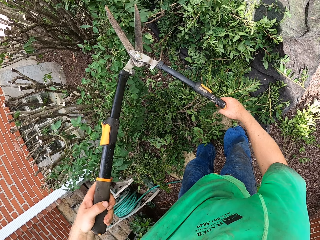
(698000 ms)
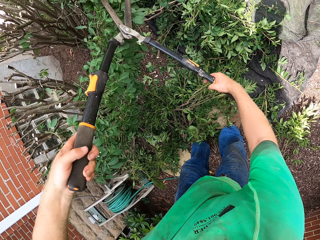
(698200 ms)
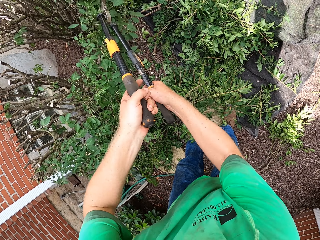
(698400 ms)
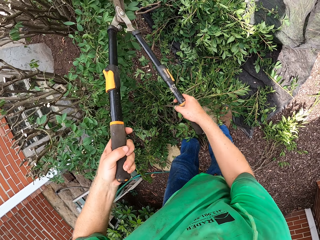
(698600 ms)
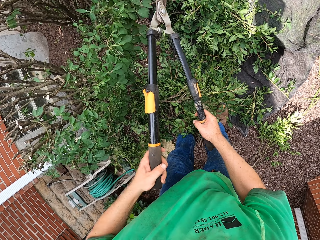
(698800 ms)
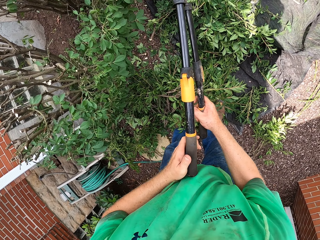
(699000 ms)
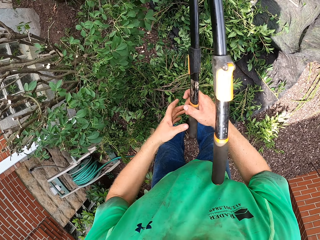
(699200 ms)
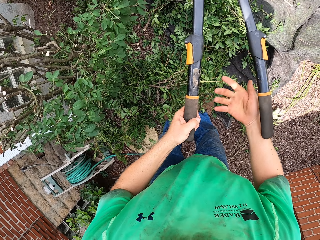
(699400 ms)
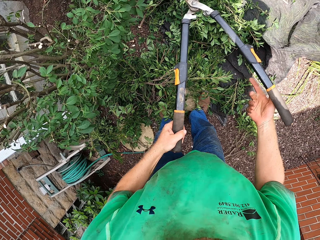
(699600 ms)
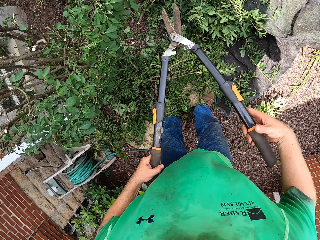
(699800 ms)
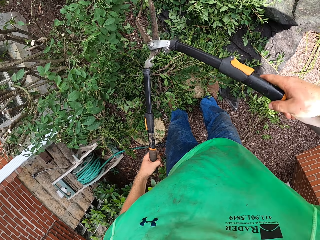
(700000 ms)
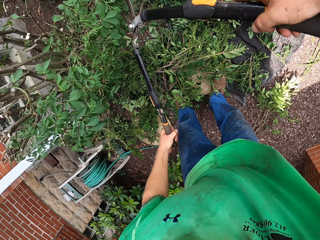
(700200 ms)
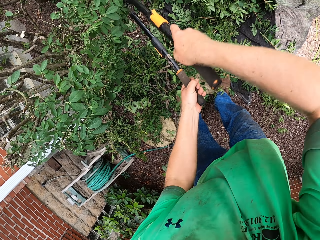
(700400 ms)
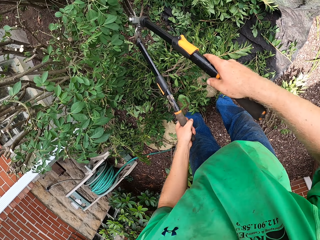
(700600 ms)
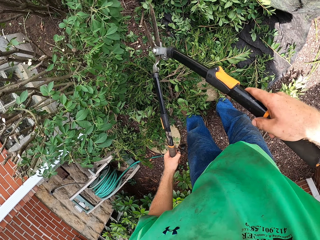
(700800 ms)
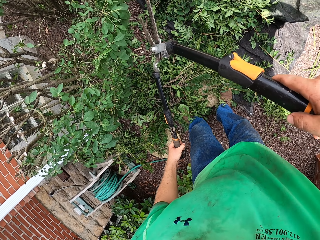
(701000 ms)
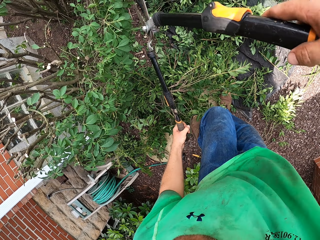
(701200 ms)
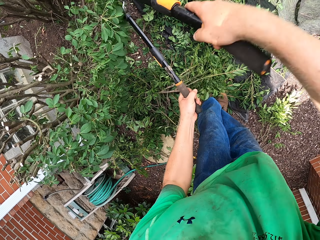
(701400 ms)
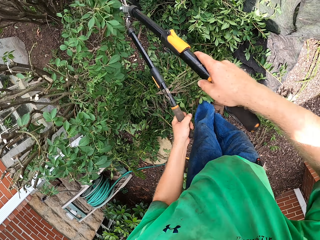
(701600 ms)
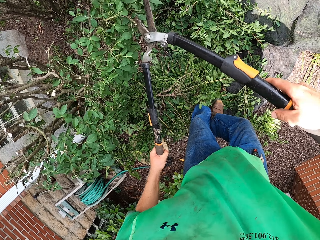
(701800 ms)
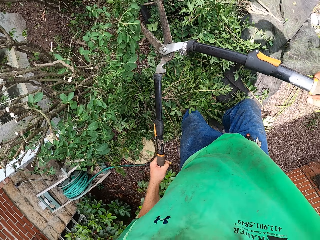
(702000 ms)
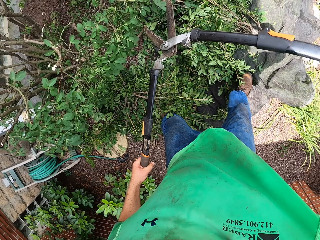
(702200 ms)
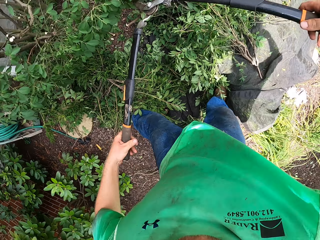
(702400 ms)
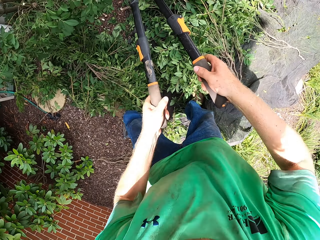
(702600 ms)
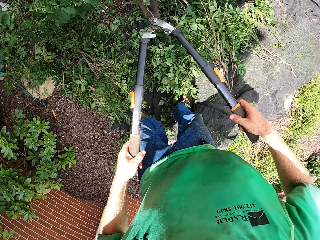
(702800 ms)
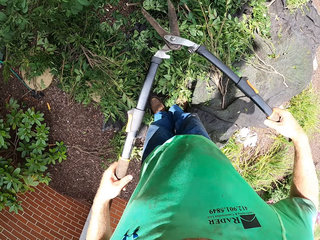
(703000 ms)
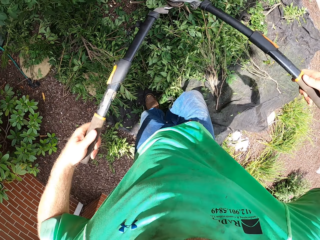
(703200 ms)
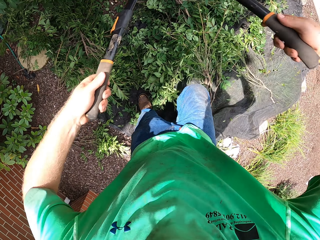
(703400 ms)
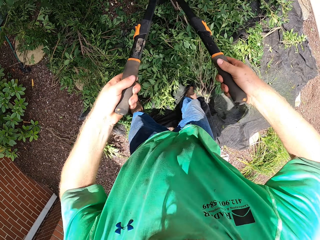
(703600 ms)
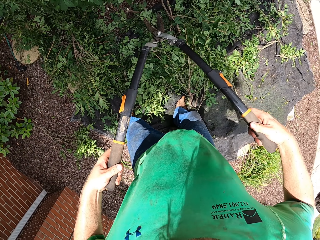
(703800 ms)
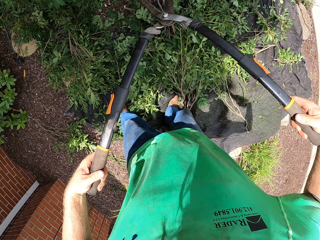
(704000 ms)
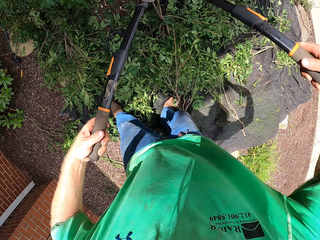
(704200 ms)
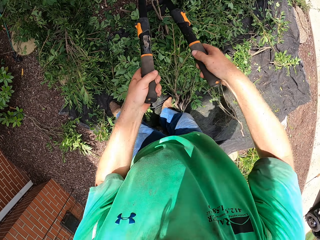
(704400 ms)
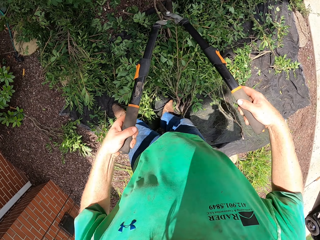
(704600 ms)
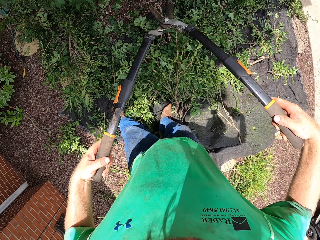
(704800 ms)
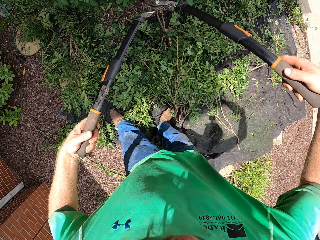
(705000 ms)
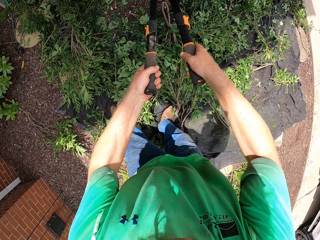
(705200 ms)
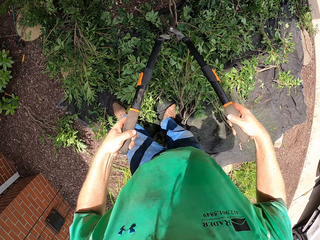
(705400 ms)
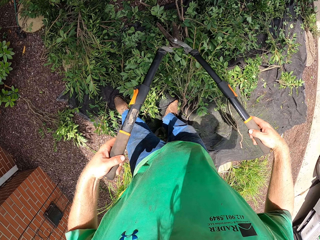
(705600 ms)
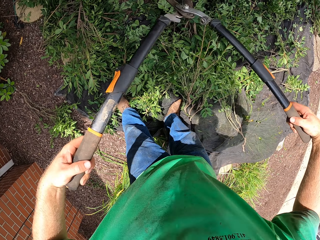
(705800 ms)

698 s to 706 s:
The camera wearer turns the shear in his hands. He cuts the branches with the shear.

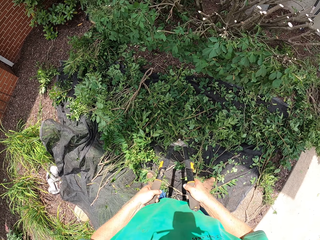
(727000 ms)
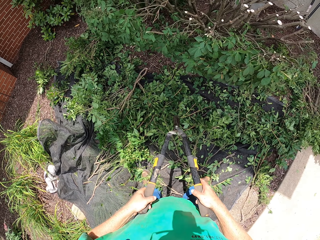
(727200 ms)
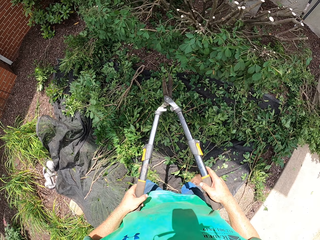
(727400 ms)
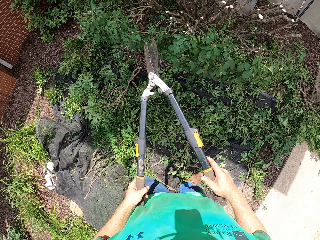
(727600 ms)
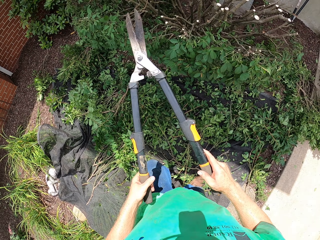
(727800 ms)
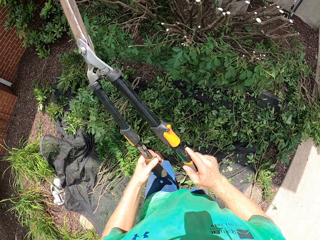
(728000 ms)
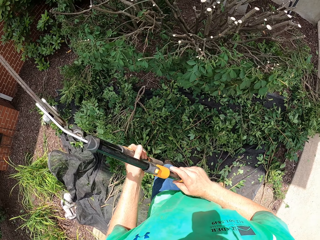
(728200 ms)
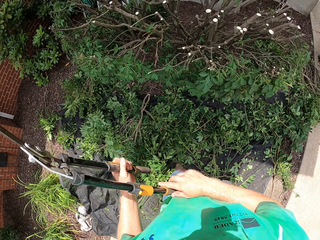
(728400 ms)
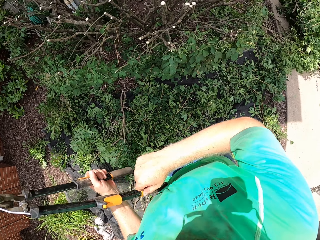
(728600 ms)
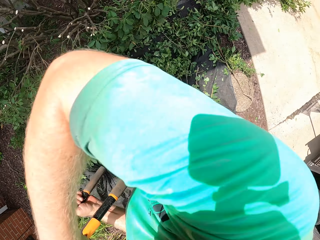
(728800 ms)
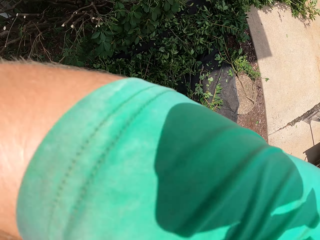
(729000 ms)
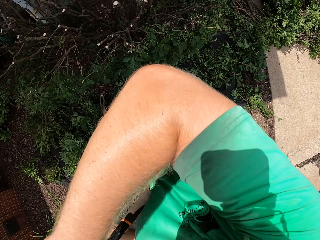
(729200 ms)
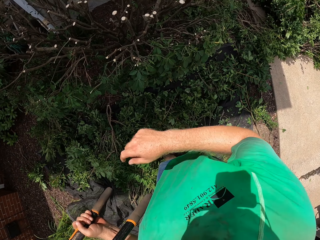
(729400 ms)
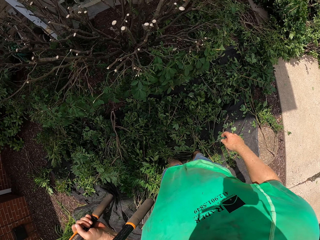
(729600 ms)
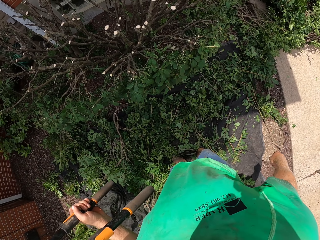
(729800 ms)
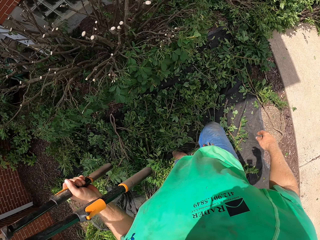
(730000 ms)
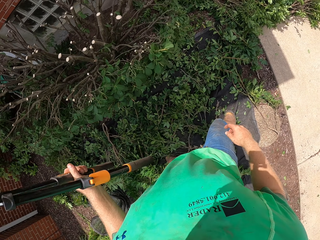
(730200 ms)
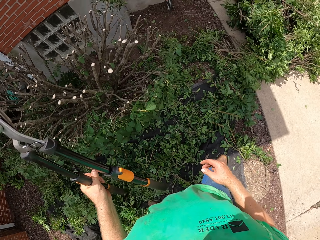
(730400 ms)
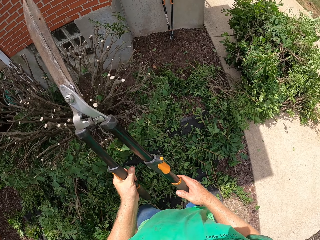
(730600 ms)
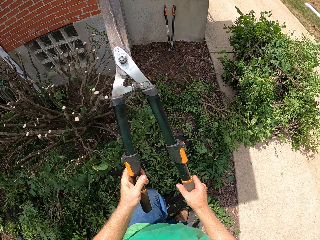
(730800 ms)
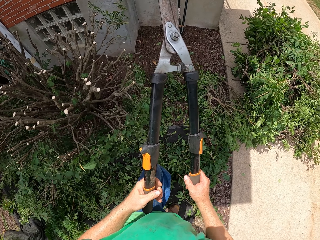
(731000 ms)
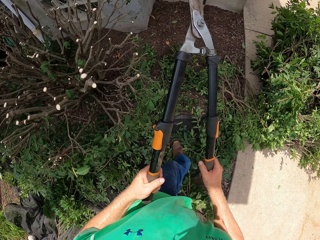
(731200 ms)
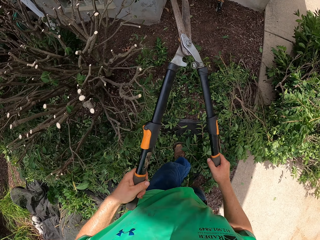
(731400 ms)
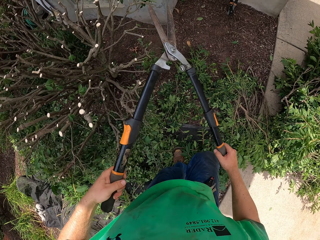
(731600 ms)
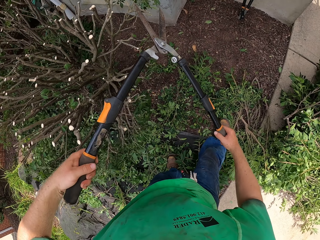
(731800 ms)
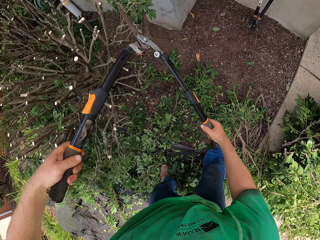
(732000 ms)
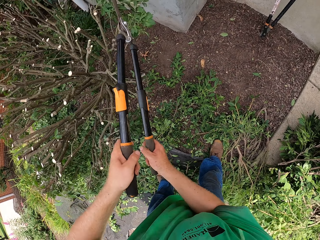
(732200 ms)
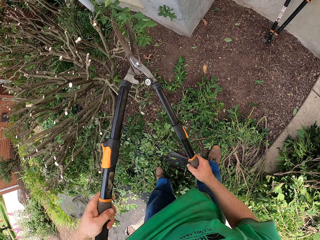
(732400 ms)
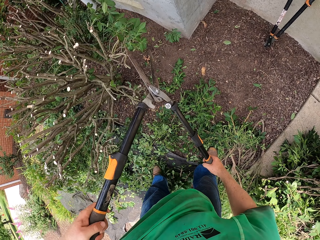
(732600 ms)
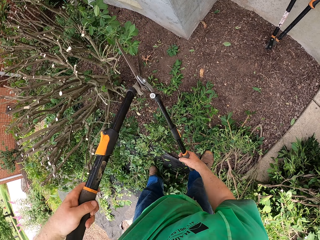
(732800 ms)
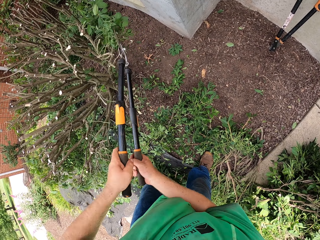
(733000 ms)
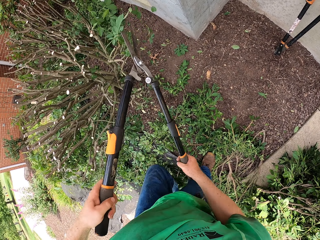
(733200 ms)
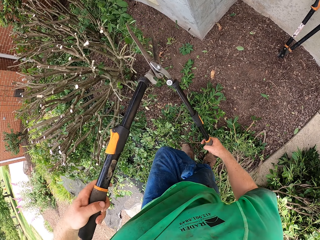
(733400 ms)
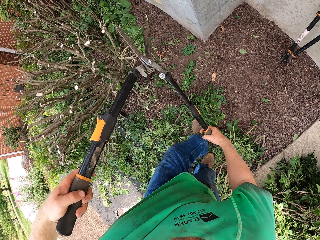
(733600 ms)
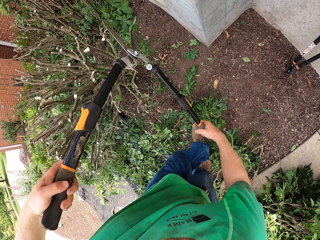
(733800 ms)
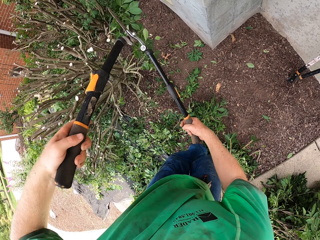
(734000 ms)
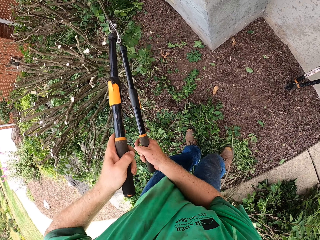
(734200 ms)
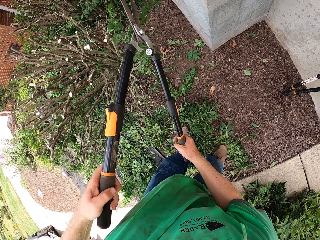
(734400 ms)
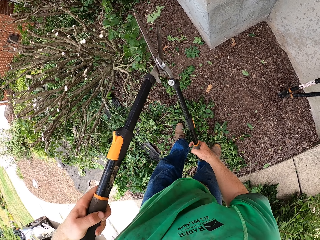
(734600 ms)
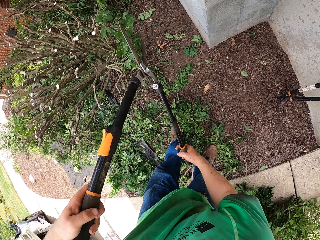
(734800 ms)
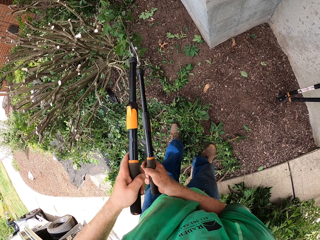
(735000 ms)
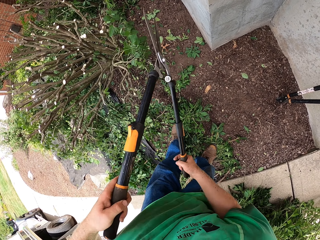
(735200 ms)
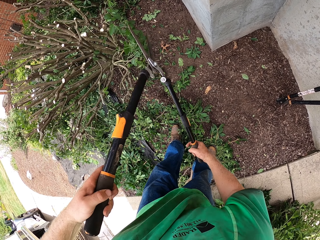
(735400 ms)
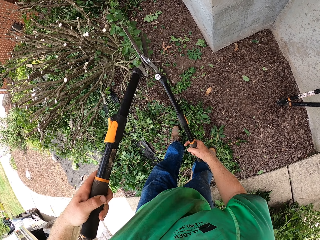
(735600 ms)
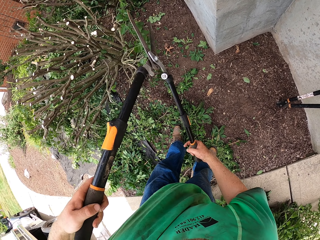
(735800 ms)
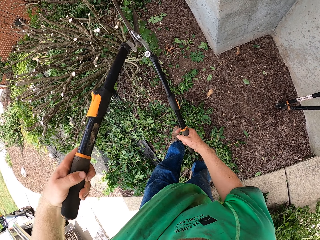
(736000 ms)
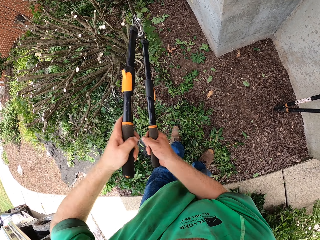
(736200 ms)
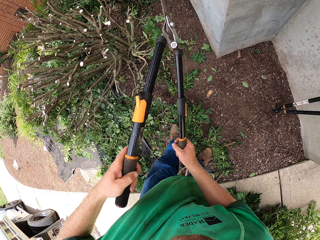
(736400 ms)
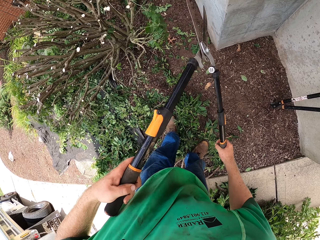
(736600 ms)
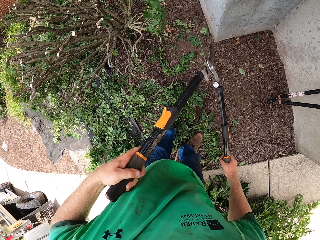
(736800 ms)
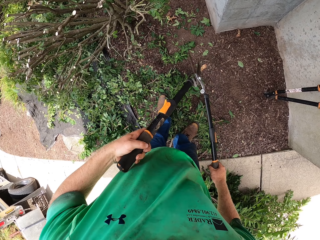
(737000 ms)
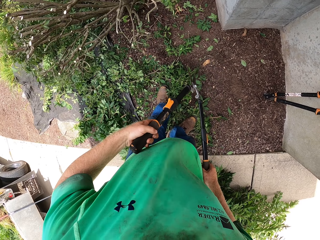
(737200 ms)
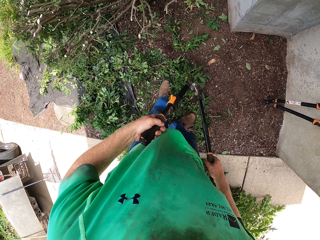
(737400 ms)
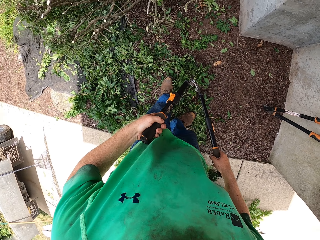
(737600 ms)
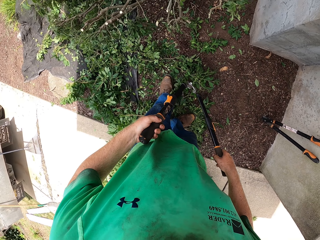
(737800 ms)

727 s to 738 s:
The camera wearer raises his right hand. He cuts the branches with a shear.

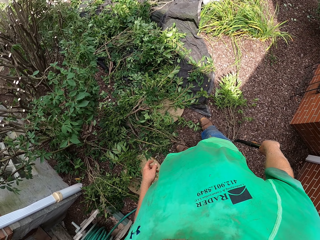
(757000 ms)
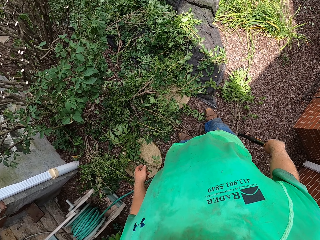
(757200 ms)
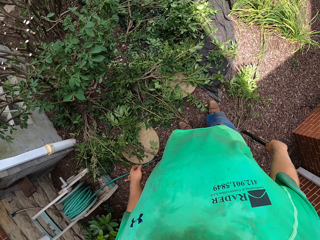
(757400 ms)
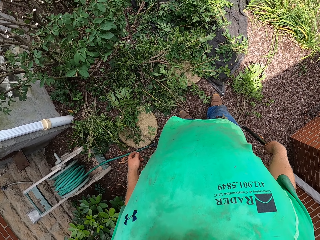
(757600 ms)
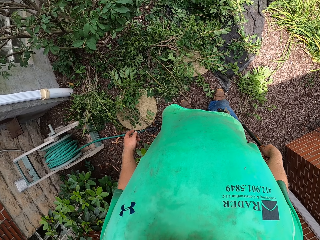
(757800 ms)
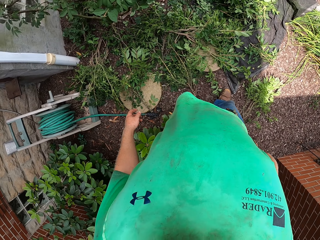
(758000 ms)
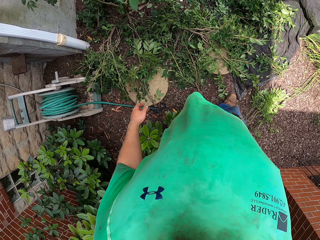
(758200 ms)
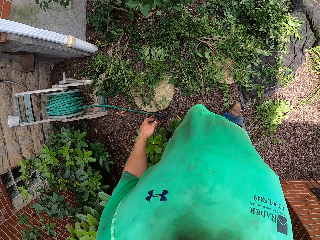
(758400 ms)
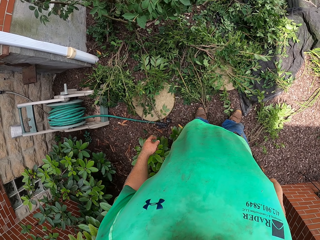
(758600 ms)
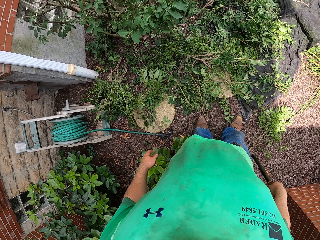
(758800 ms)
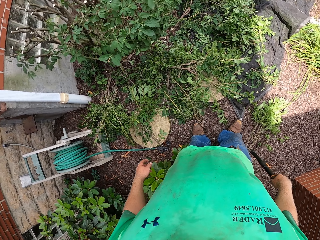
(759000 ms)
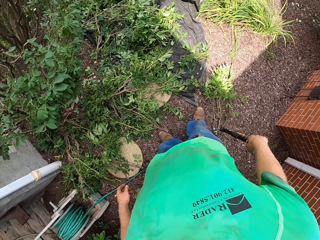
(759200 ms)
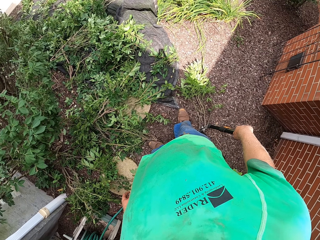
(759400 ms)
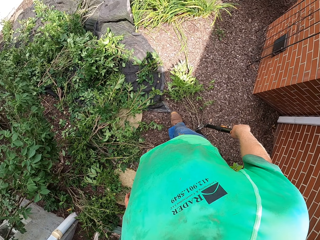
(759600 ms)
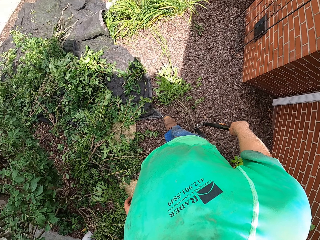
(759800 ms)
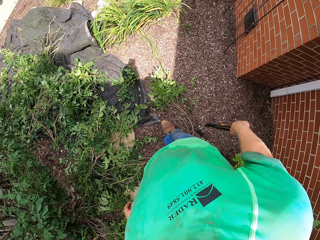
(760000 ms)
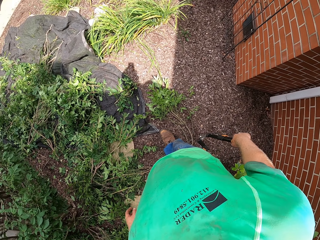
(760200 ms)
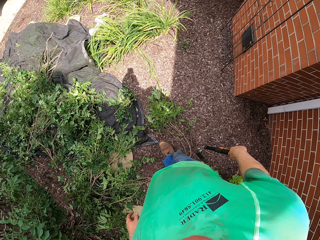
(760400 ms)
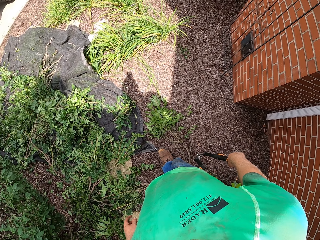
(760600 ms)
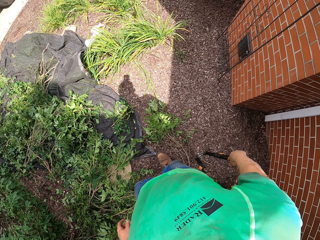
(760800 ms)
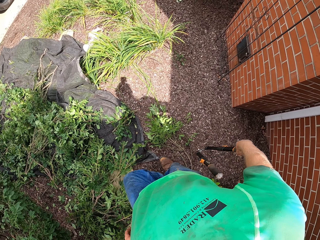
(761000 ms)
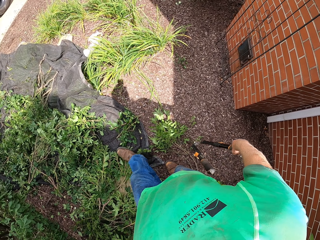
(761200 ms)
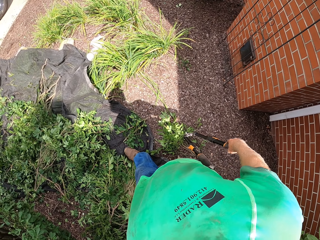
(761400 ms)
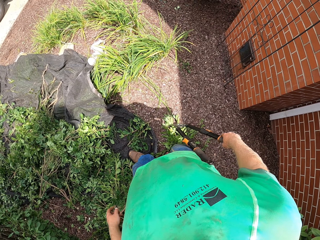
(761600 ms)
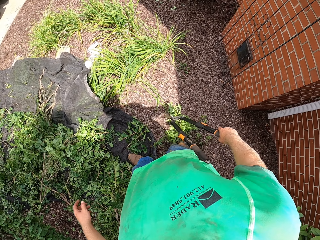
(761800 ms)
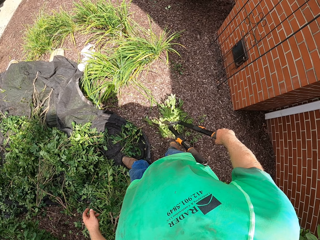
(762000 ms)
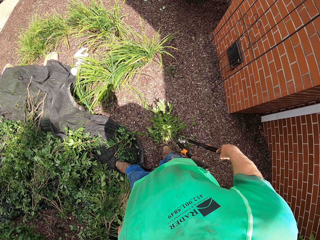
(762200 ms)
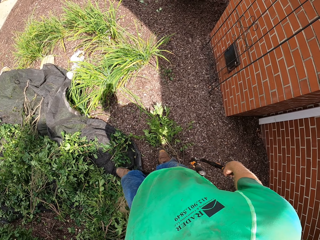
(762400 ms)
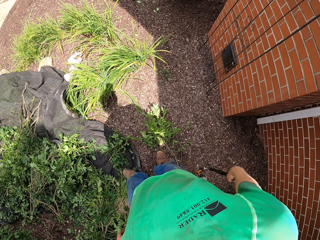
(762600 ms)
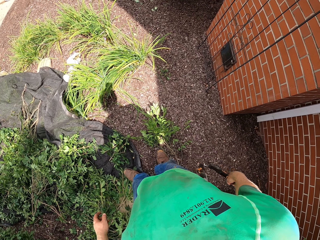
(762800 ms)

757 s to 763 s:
The camera wearer looks around.
